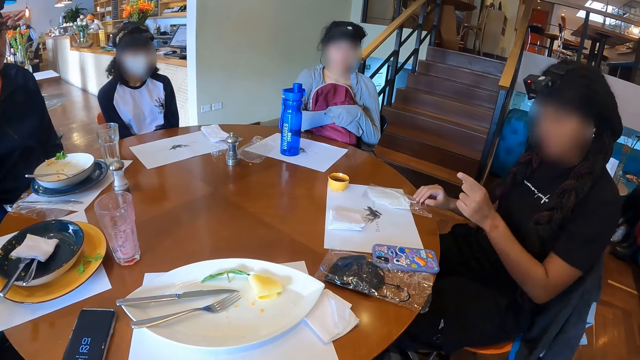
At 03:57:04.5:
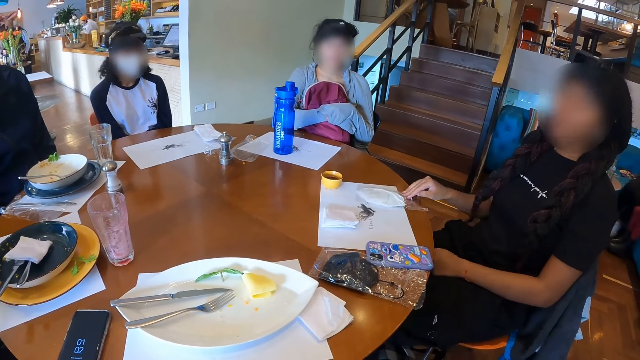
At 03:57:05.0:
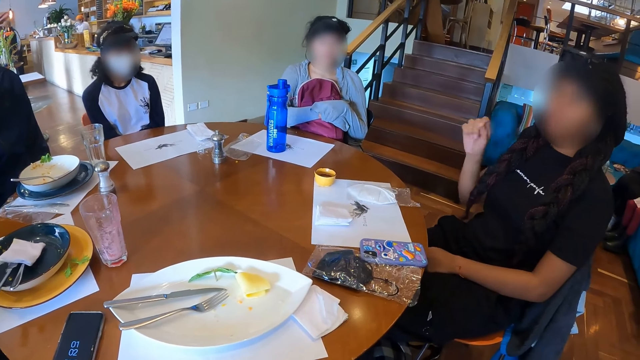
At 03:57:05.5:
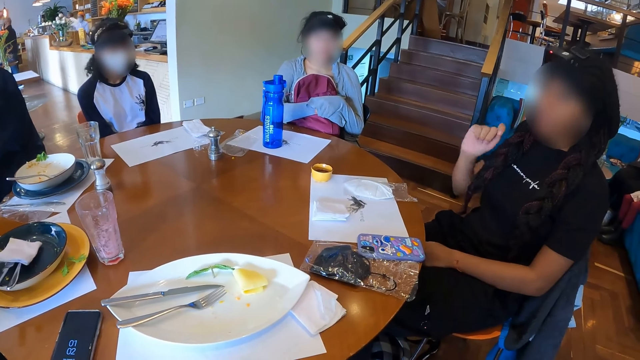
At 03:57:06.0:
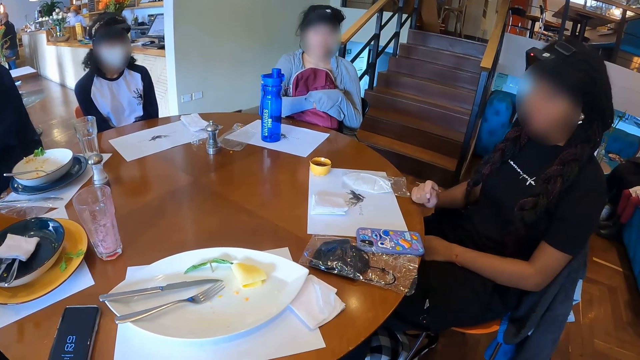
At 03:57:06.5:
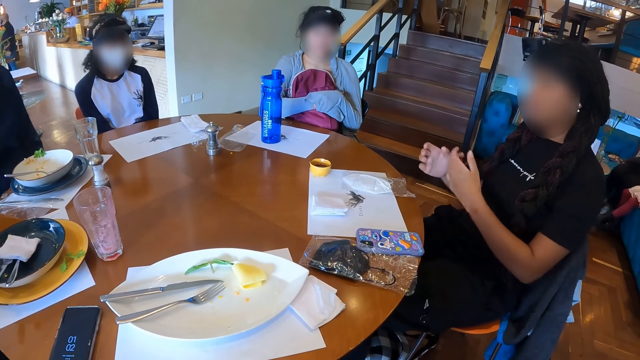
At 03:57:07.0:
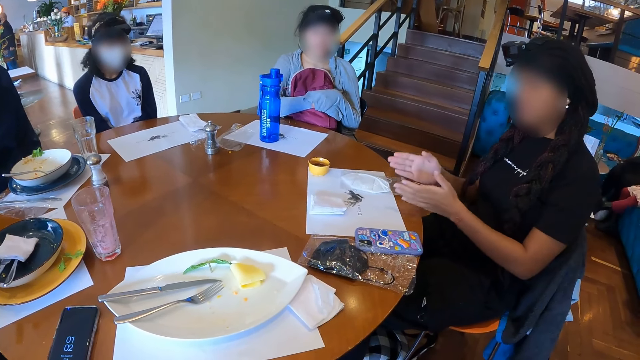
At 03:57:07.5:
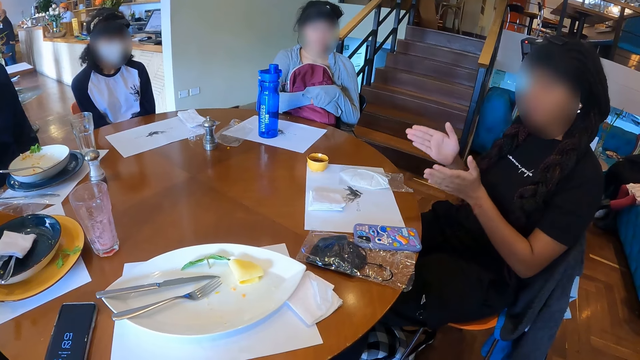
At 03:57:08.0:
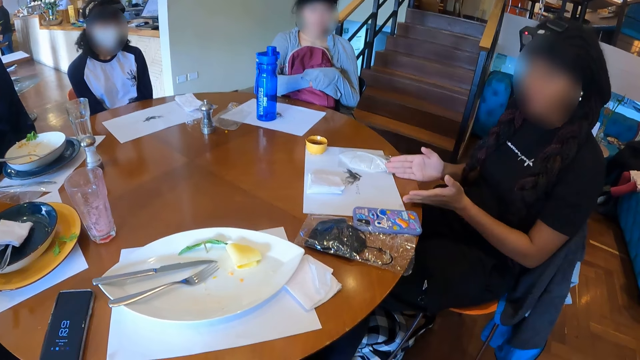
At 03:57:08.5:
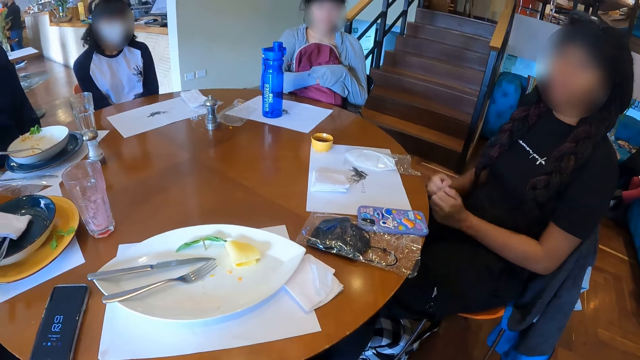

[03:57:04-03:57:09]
A person talks to several people and the camera wearer.

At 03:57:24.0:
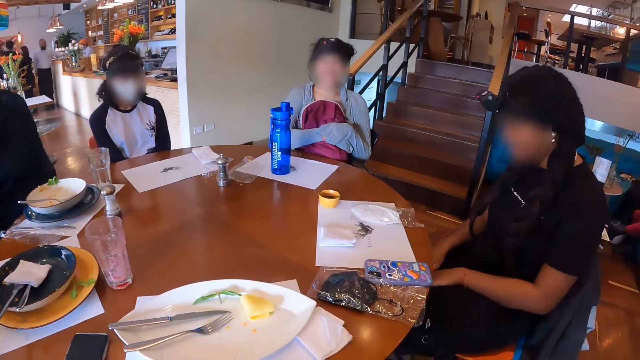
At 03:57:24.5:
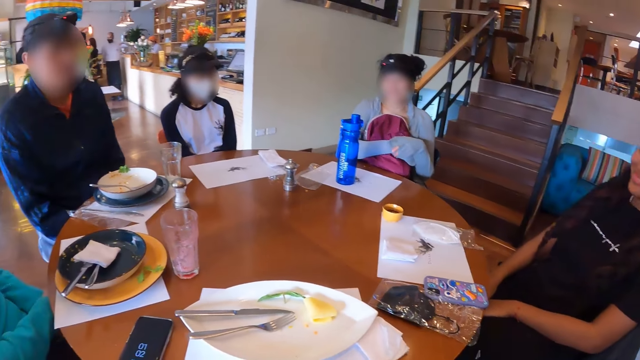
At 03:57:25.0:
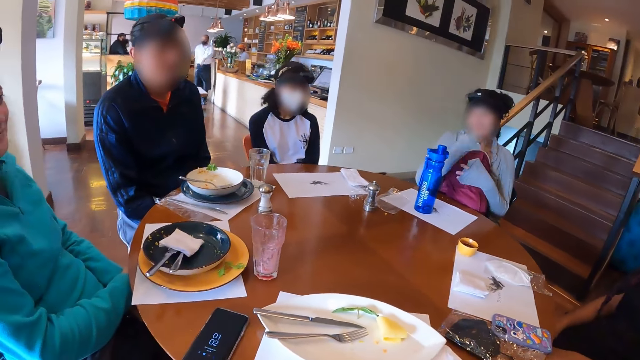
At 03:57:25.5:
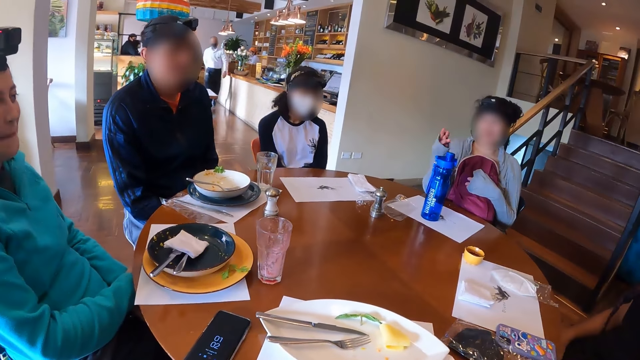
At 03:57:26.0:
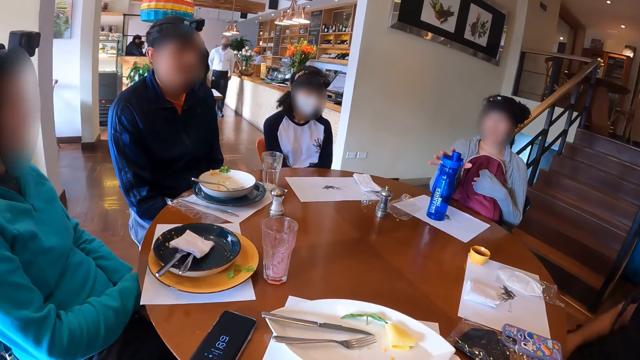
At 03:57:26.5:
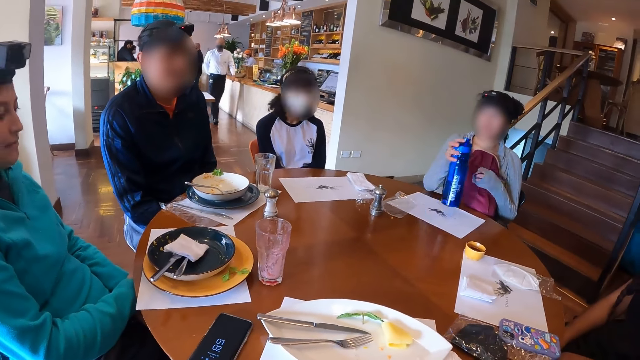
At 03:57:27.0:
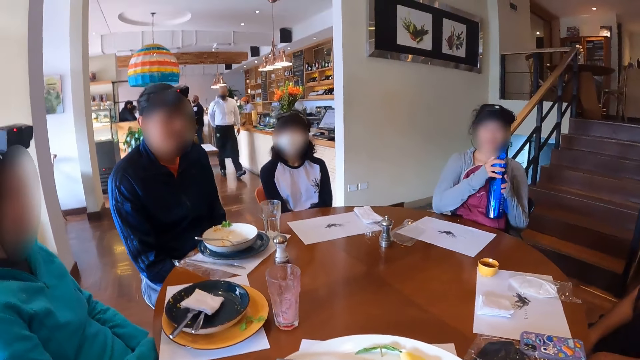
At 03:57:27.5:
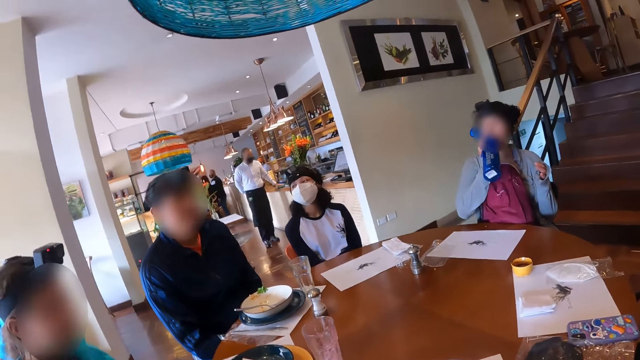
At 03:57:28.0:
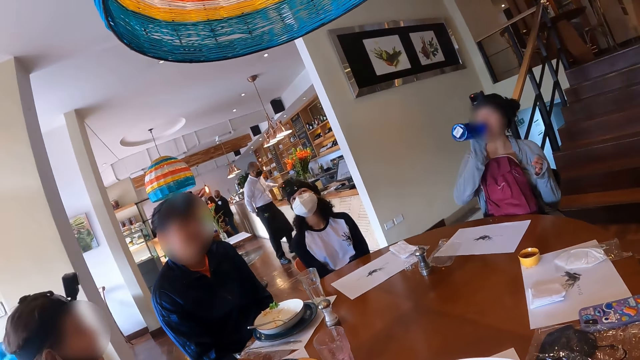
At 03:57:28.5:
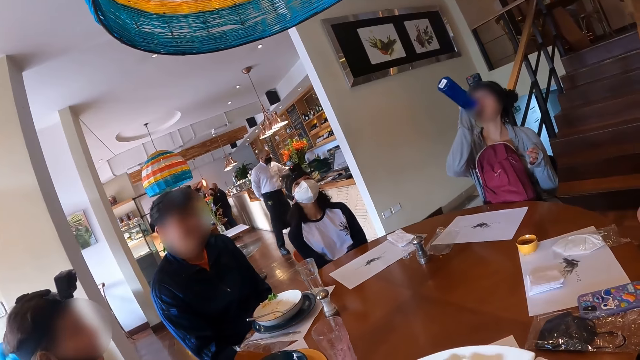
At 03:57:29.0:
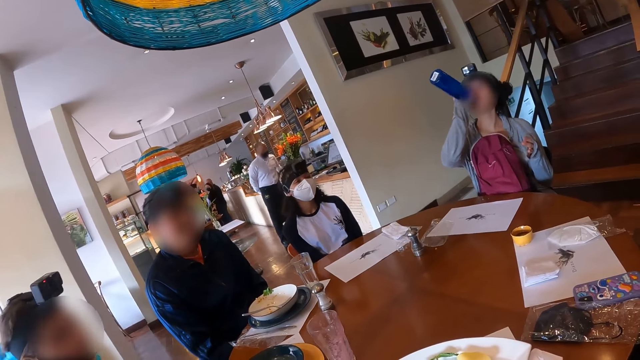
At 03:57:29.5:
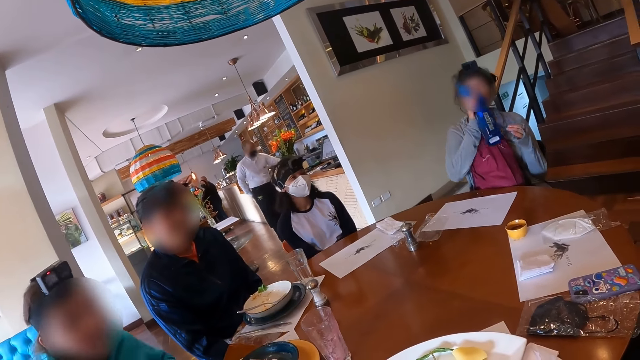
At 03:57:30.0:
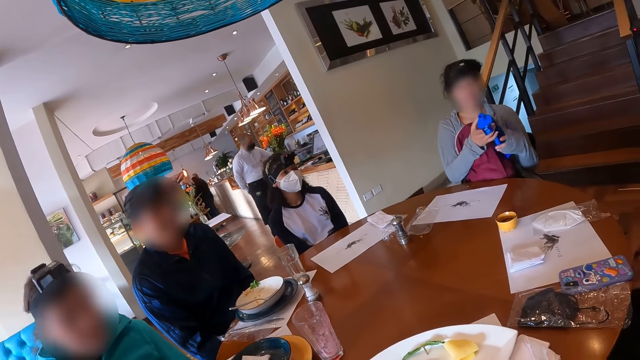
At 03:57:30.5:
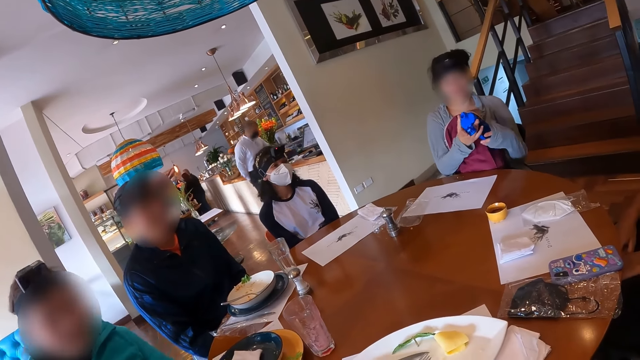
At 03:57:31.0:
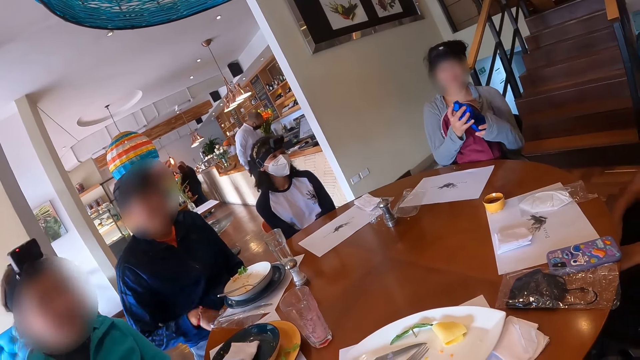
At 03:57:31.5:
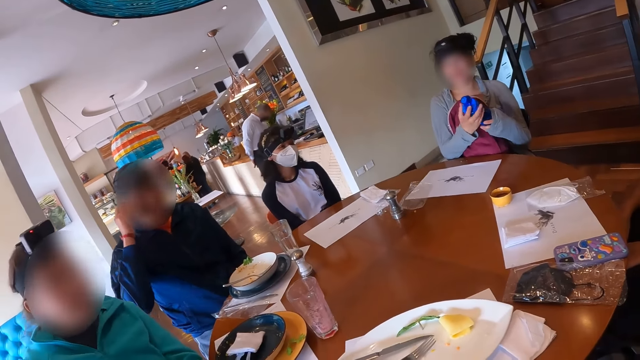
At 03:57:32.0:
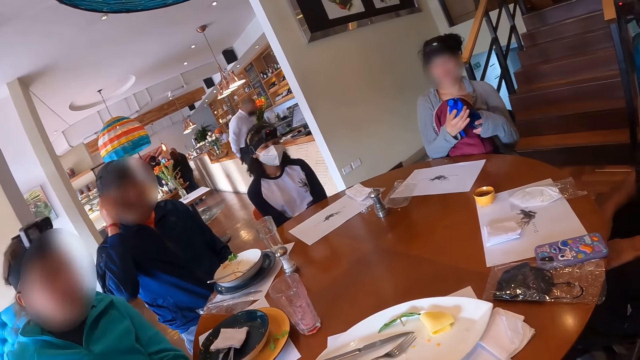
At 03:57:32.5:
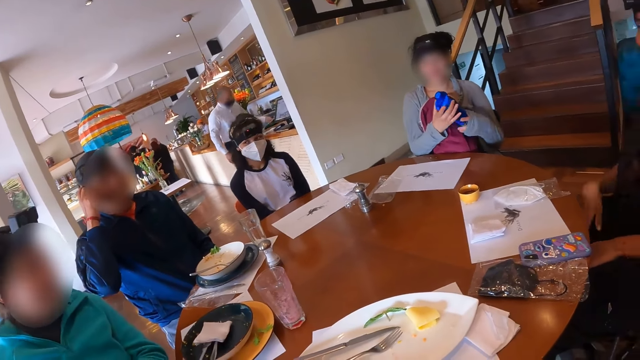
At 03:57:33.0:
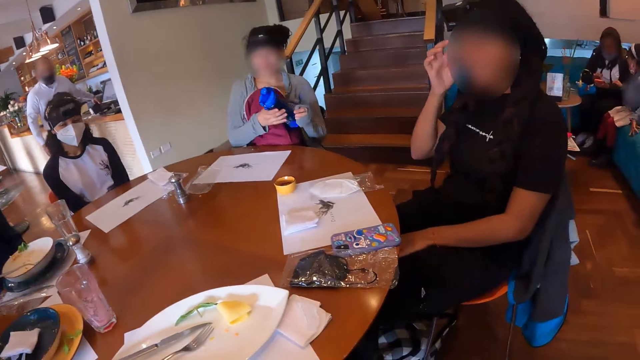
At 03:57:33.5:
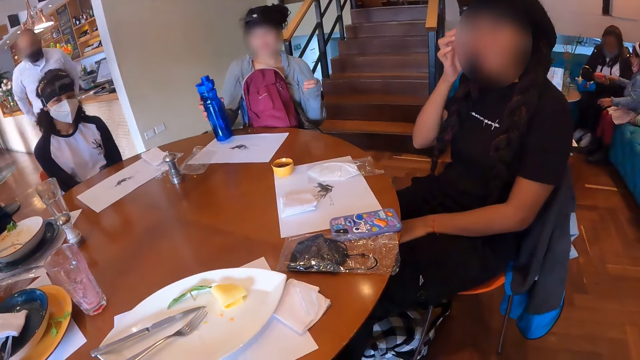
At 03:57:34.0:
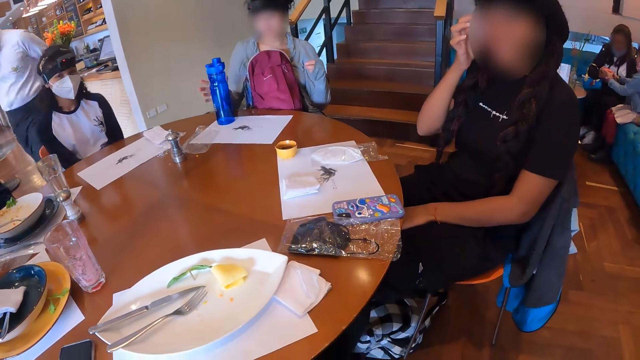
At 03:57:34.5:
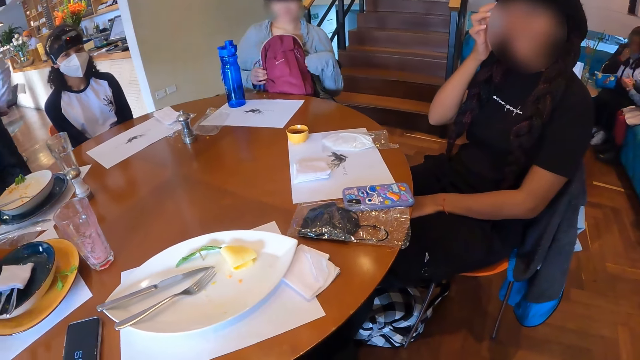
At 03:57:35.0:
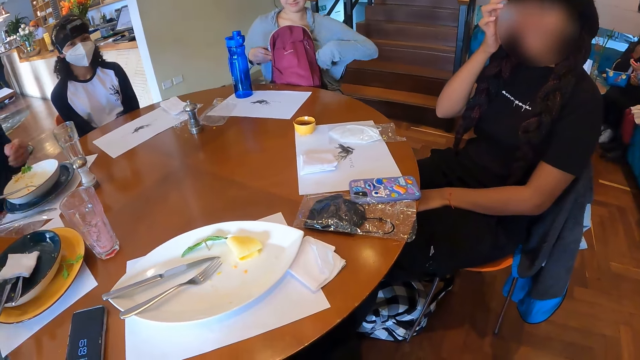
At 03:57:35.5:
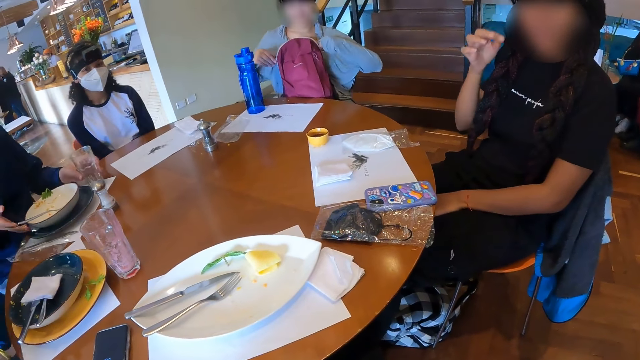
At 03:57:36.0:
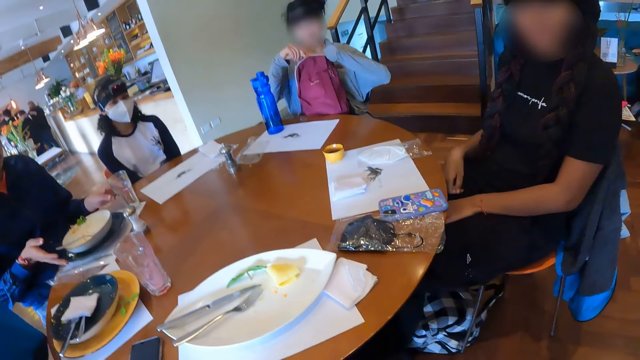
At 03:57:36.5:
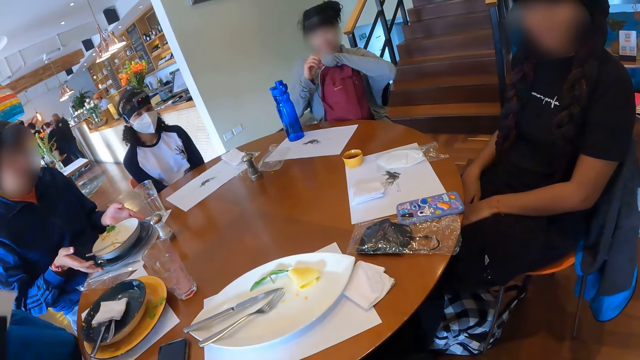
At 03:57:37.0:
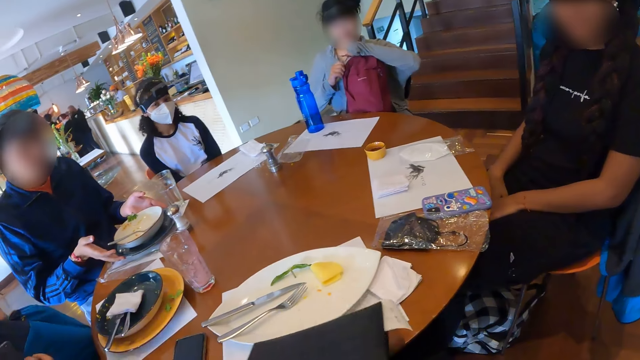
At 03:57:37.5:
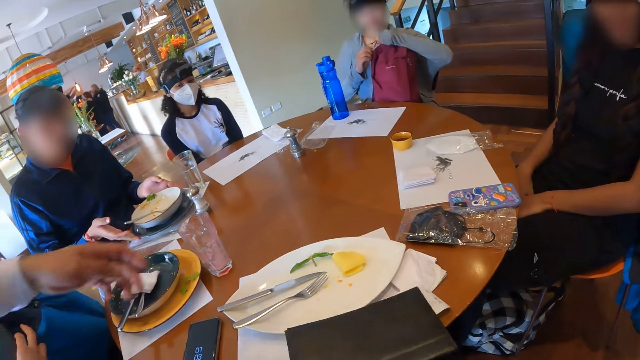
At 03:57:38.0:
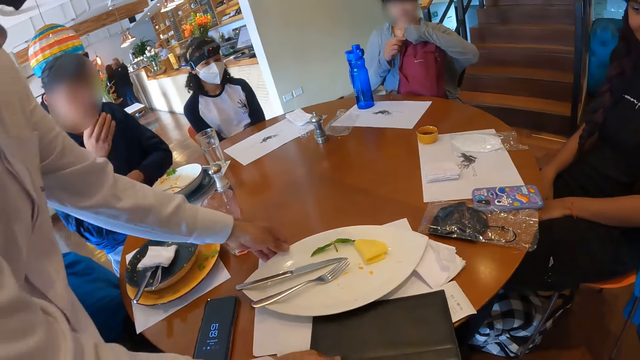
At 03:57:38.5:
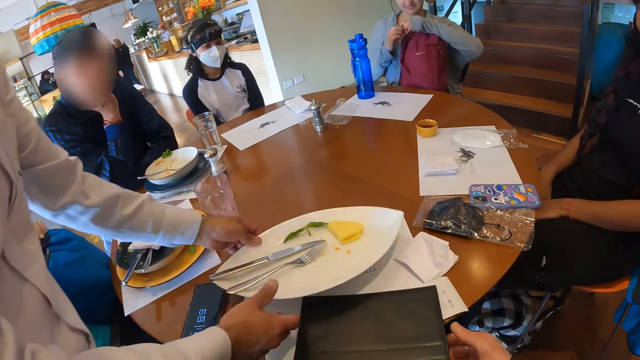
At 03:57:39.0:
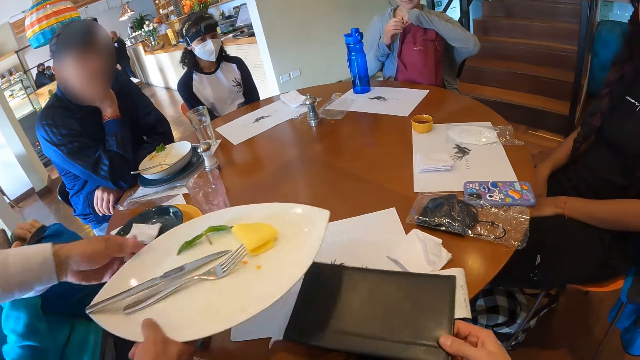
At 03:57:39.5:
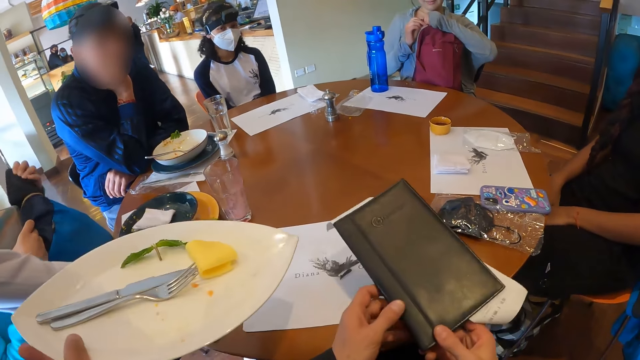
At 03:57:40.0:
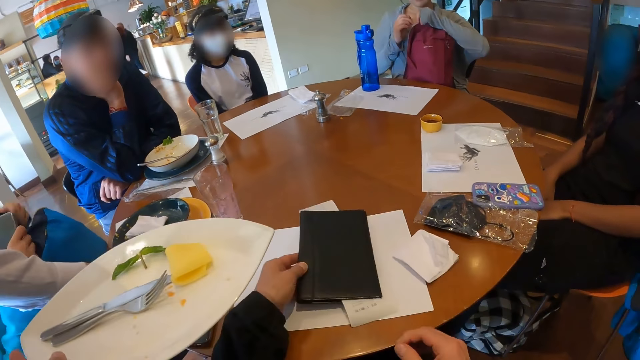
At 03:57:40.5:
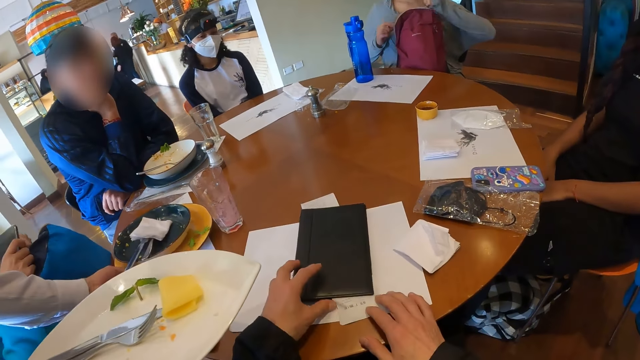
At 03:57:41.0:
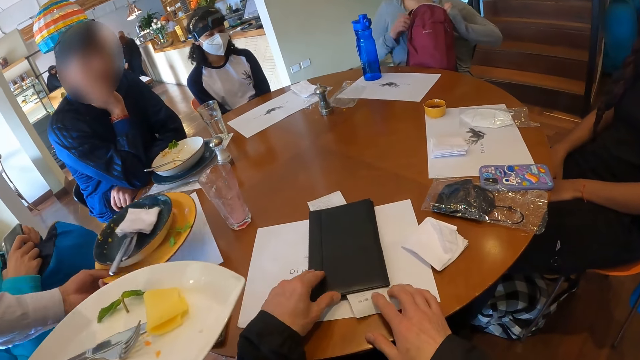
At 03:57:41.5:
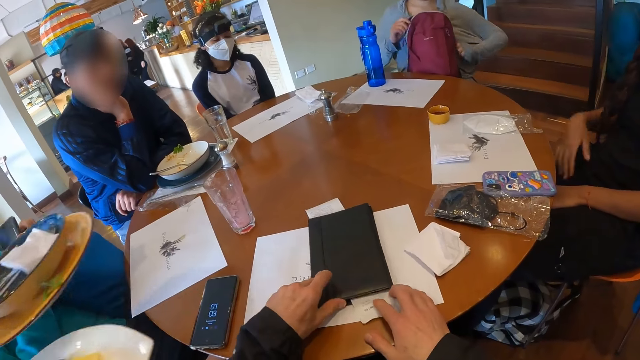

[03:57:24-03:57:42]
The woman takes the water bottle from the table mat on the table with her right hand. She touches the water bottle in her right hand with her left hand. She drinks from the water bottle in her right hand. She holds the water bottle with both hands. She closes the water bottle in her hands with her right hand. The man touches his face with his right hand. Another woman touches her face with her right hand. The first woman drops the water bottle in her right hand on the table mat on the table. She takes the bottle from the table. She zips the backpack on her legs with both hands. The man moves a glass cup on the table mat on the table with his left hand. He moves the plate on the table mat on the table with both hands. The first woman fiddles with the zip on the backpack with both hands. A waiter drops a bill holder in his right hand on the table. He takes a plate from the table mat on the table with his right hand. The man places his left arm on the table. He touches his face with his right hand. The camera wearer takes the bill holder from the table with his right hand. The waiter passes the plate in his left hand to his right hand. A third woman takes a nose mask from a backpack on her legs with her left hand. The waiter takes the plate with the bowl from the table mat on the table with his left hand. The camera wearer takes the bill holder with his left hand from his right hand. He drops the bill holder in his left hand on the table. The first woman unzips the backpack on her legs with both hands. The camera wearer holds the receipt in the bill holder with his right hand. The third woman zips the backpack on her legs with her left hand. The camera wearer opens the bill holder on the table mat on the table with his left hand.
